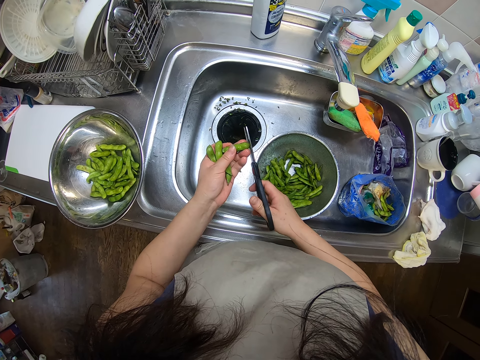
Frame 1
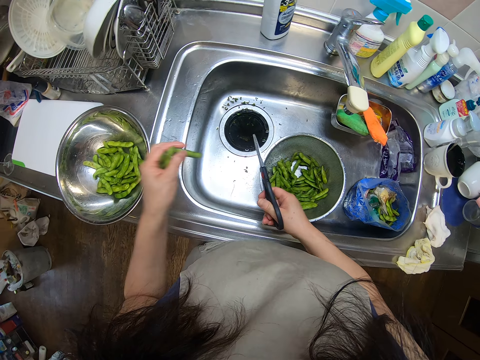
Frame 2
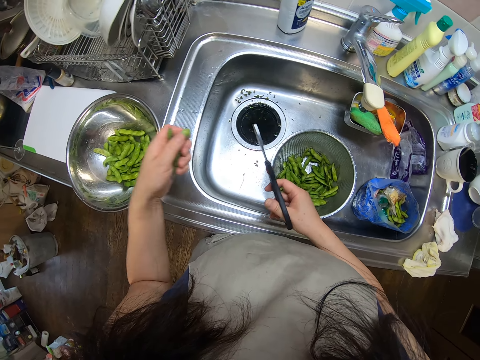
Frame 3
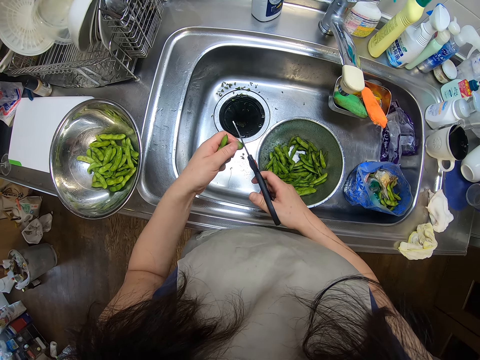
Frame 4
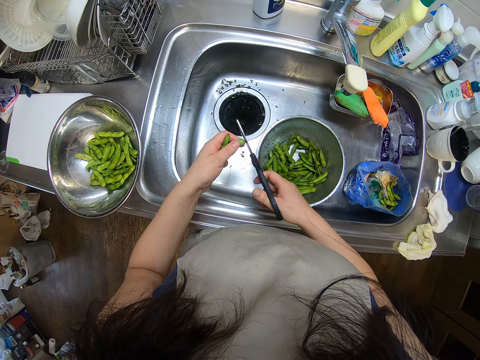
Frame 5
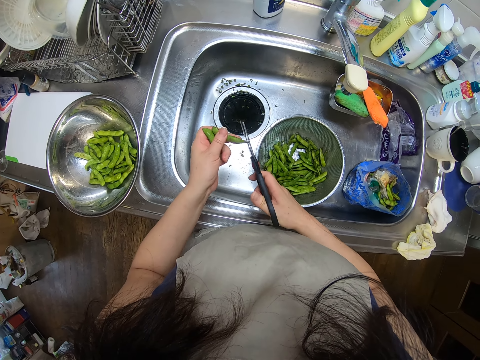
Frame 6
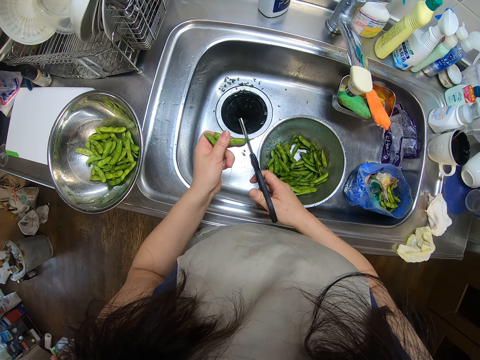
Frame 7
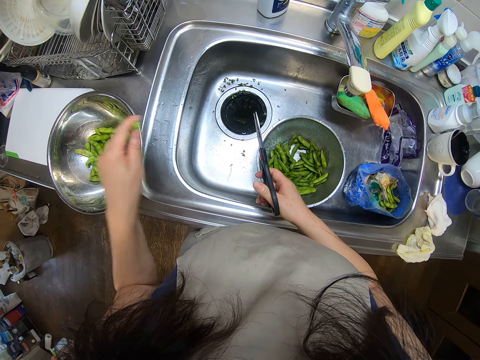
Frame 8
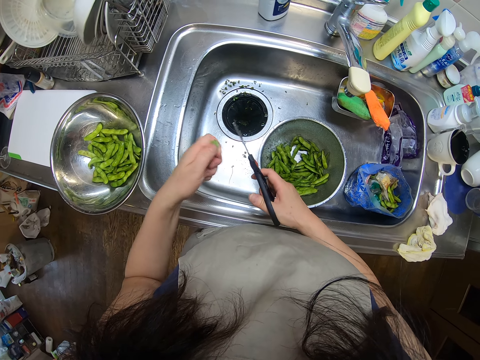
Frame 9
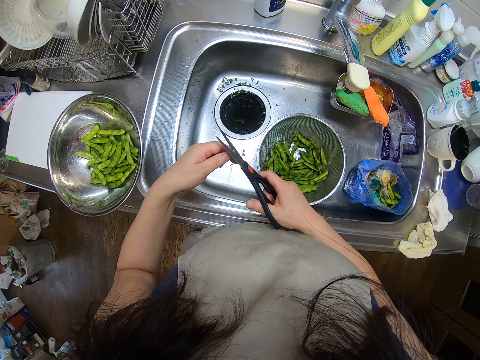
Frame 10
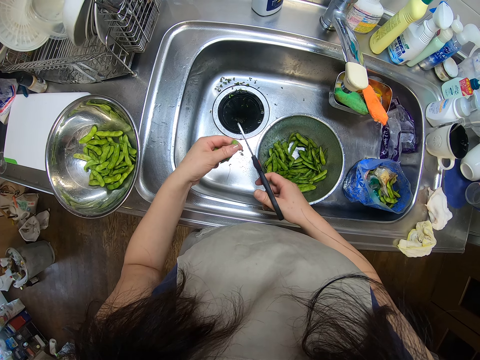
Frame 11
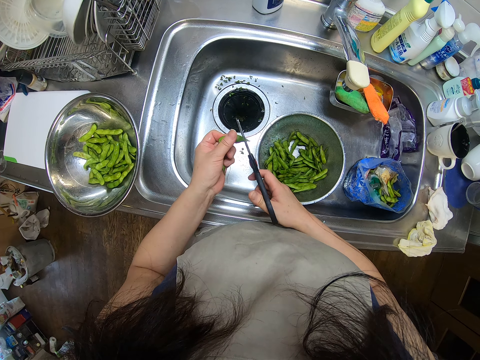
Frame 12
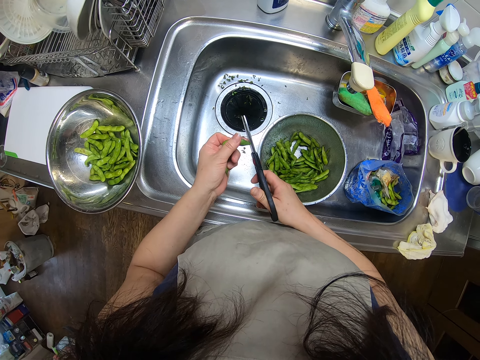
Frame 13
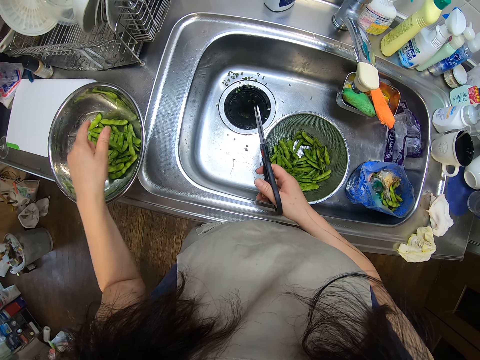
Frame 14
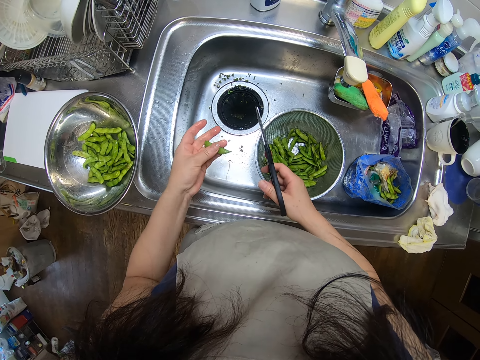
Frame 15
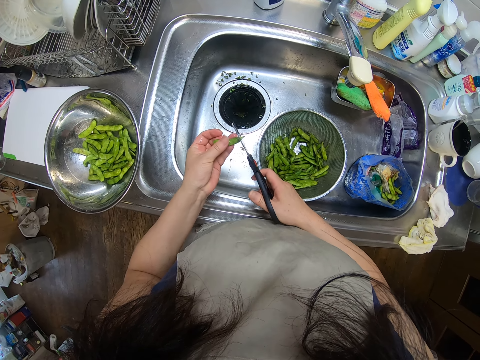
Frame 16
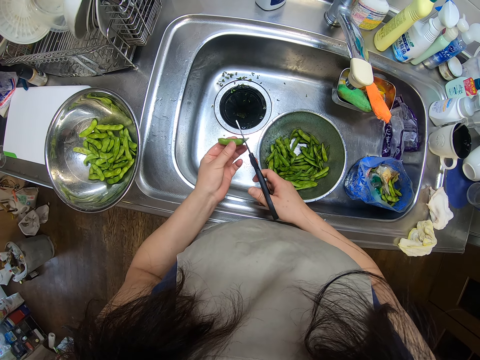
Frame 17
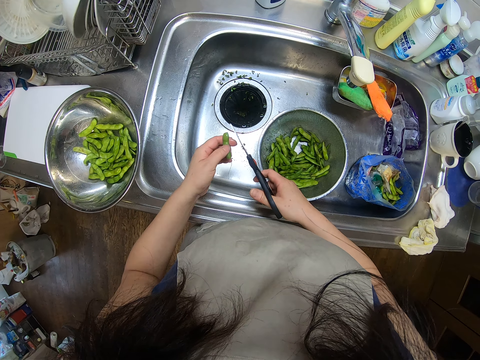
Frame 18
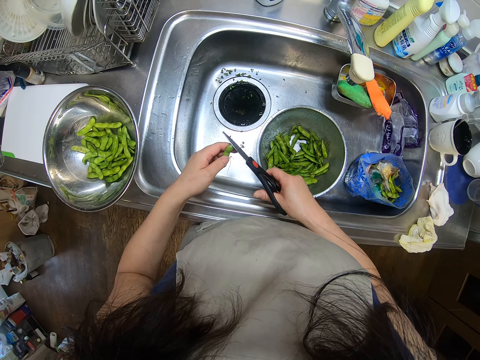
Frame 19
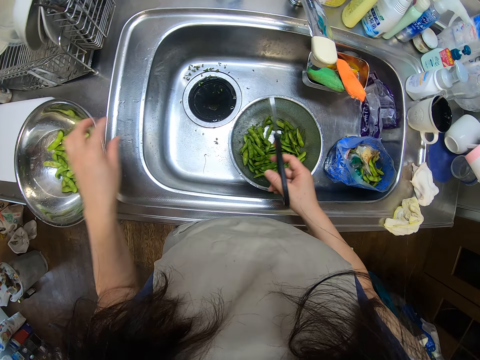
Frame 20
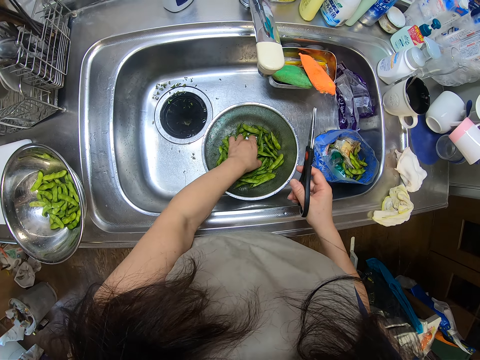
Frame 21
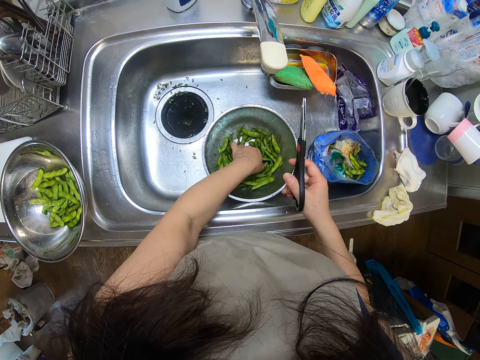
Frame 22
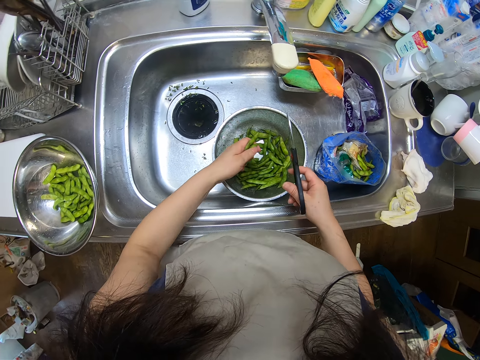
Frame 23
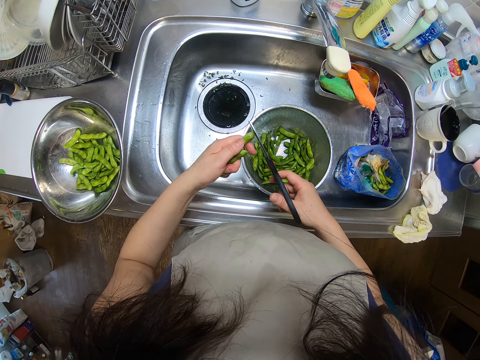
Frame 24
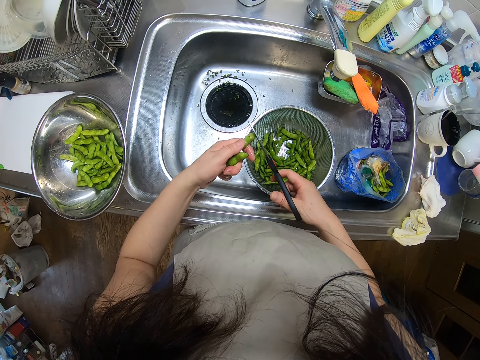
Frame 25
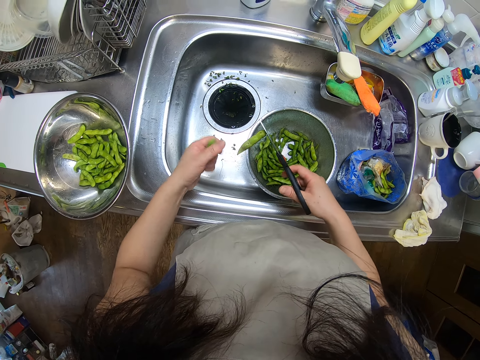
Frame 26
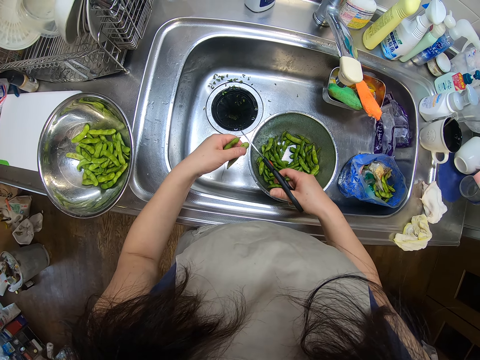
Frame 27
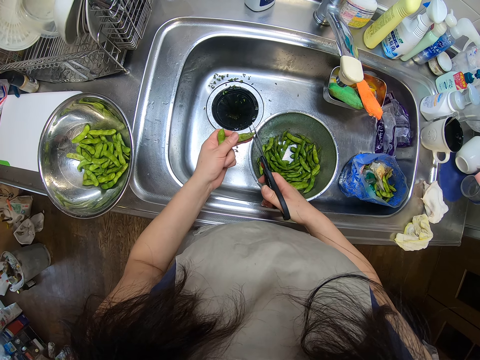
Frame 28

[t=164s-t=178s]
The camera wearer drops the bean in the bowl on the kitchen sink with her left hand. She cuts the edges of the green bean with the scissors in her right hand. She drops the bean in the bowl on the kitchen sink with her left hand. She cuts the edges of the green bean with the scissors in her right hand. She drops the bean in the bowl on the kitchen sink with her left hand. She cuts the edges of the green bean with the scissors in her right hand. She drops the bean in the bowl on the kitchen sink with her left hand. She picks green beans from the sieve in the kitchen sink with her left hand. She cuts the edges of the green bean with the scissors in her right hand.

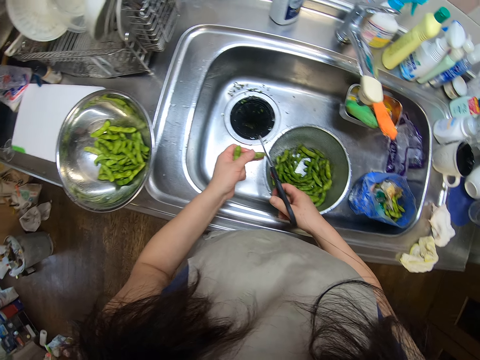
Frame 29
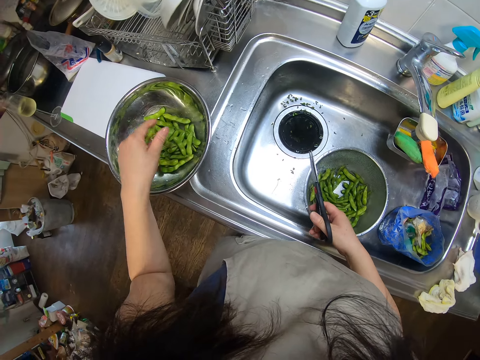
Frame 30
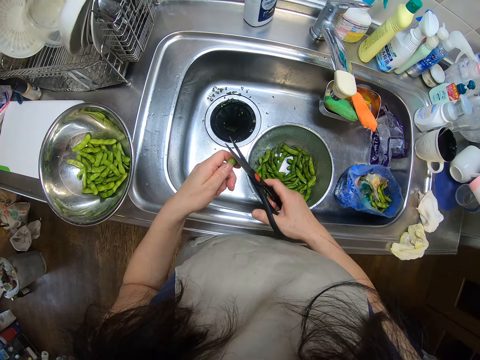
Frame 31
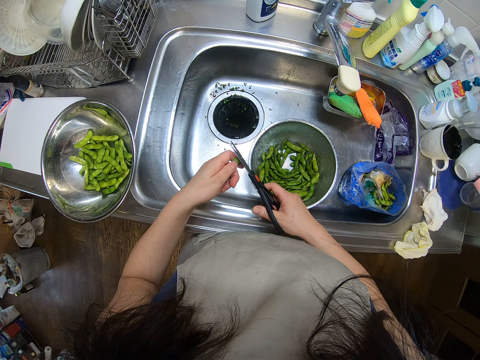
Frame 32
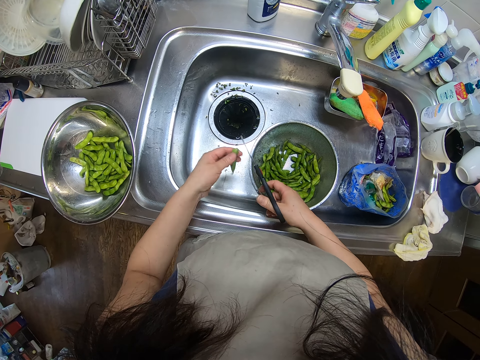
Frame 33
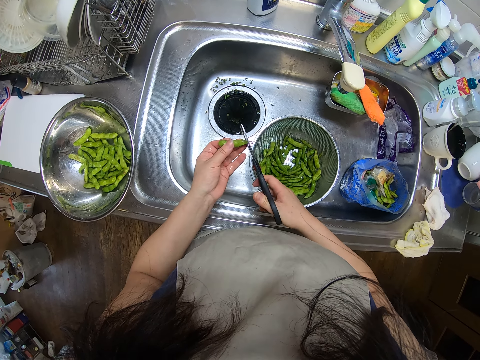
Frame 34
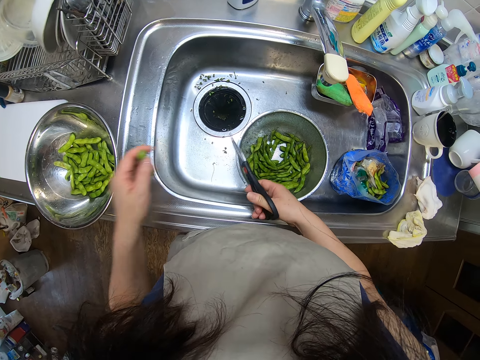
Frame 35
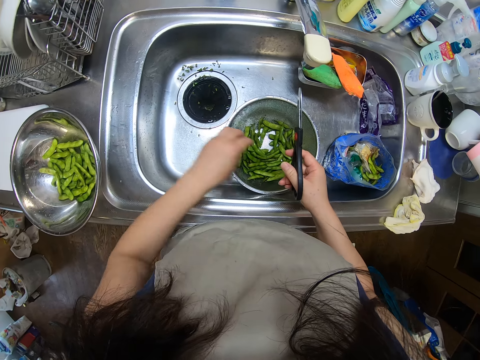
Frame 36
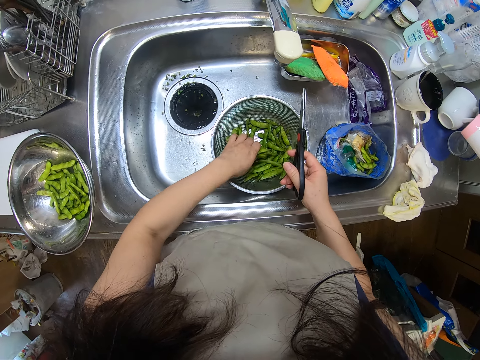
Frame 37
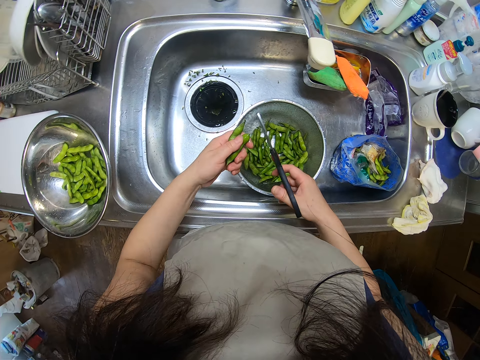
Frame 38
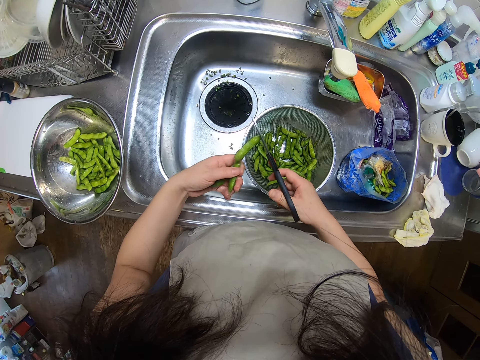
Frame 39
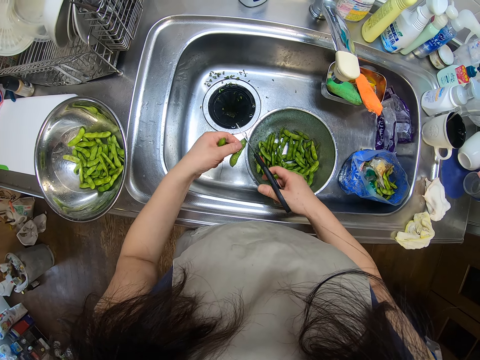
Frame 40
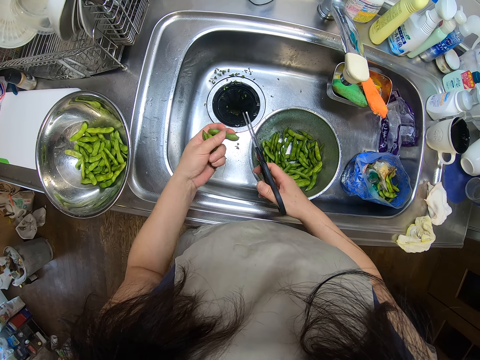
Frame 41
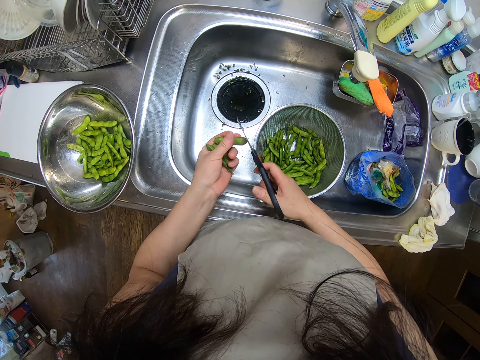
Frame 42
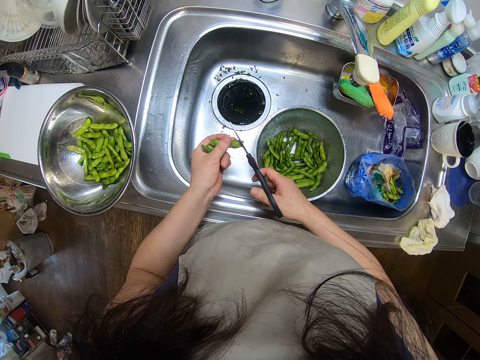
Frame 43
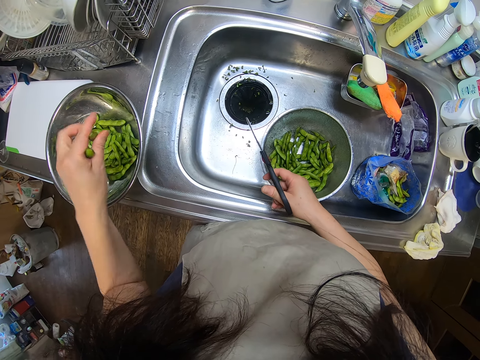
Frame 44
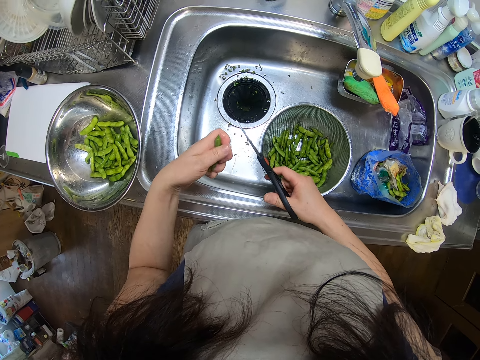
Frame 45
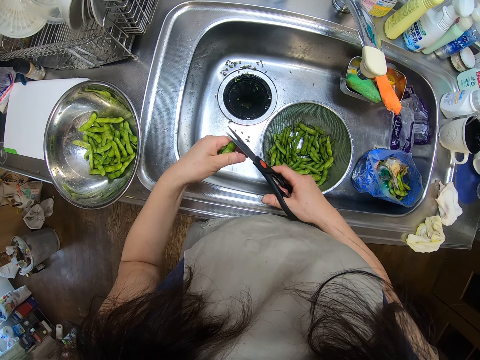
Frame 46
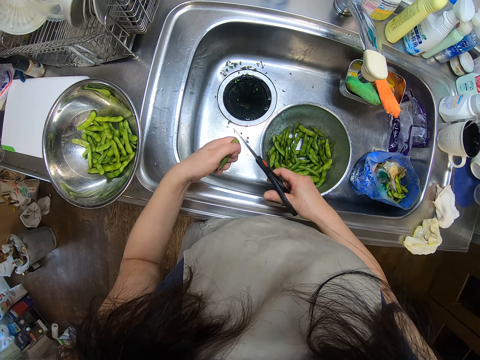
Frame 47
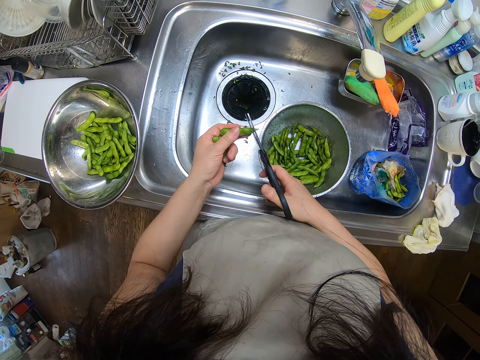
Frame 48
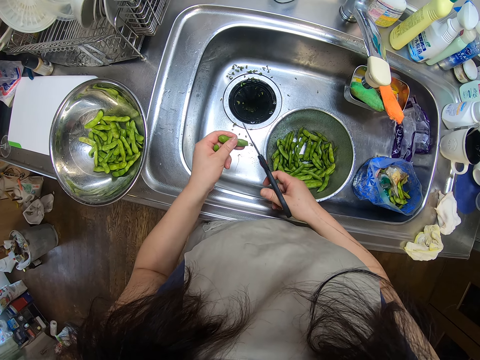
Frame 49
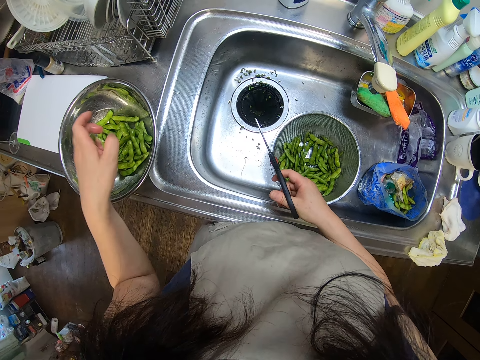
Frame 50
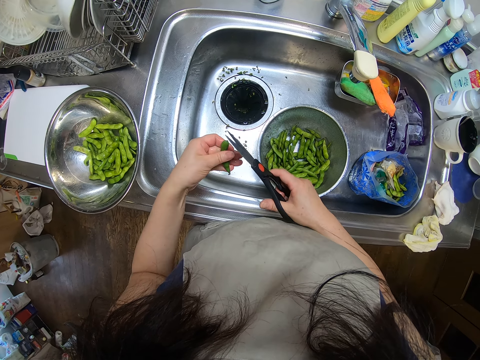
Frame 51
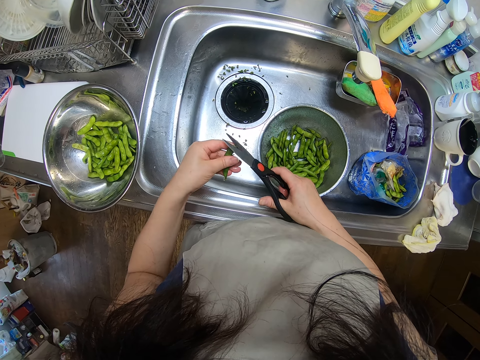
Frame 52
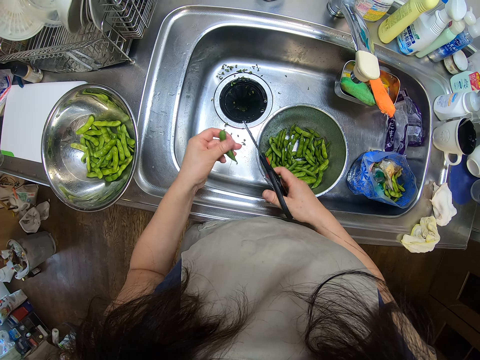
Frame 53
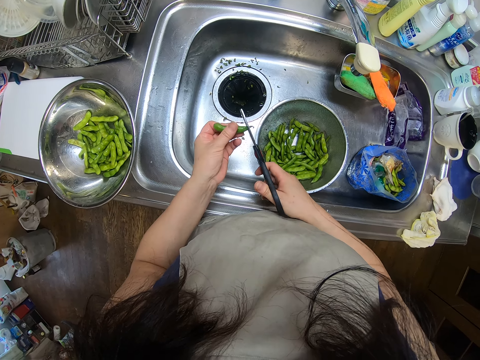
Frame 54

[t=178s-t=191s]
The camera wearer drops the bean in the bowl on the kitchen sink with her left hand. She cuts the edges of the green bean with the scissors in her right hand. She drops the bean in the bowl on the kitchen sink with her left hand. She picks green beans from the sieve in the kitchen sink with her left hand. She cuts the edges of the green bean with the scissors in her right hand. She drops the bean in the bowl on the kitchen sink with her left hand. She cuts the edges of the green bean with the scissors in her right hand. She drops the bean in the bowl on the kitchen sink with her left hand. She cuts the edges of the green bean with the scissors in her right hand.
